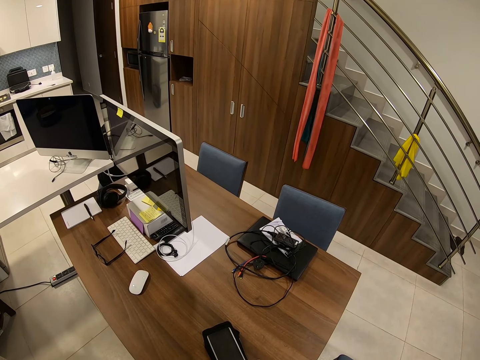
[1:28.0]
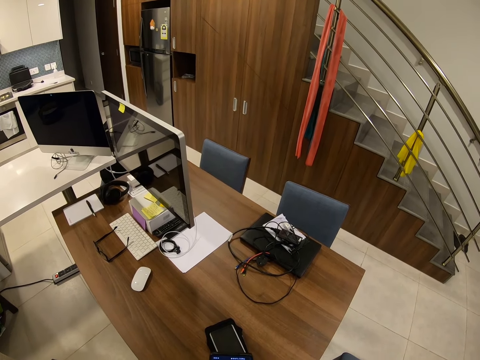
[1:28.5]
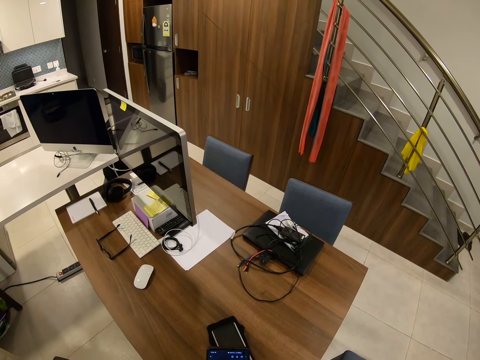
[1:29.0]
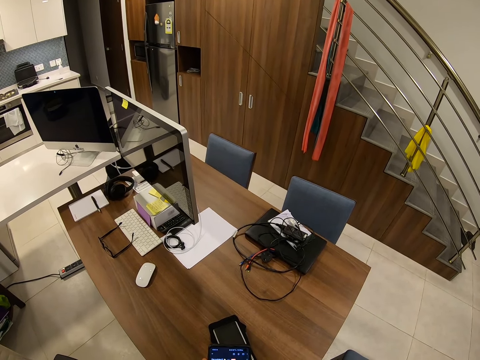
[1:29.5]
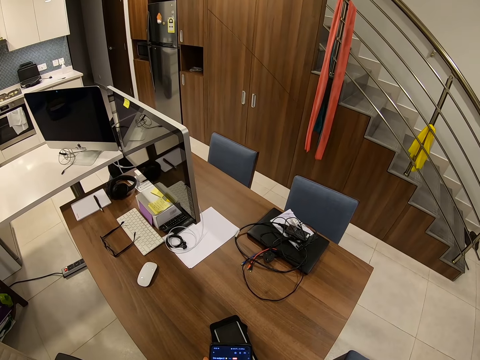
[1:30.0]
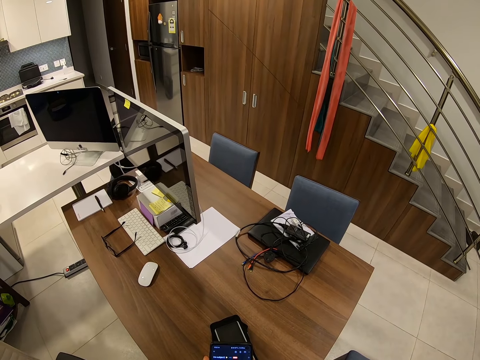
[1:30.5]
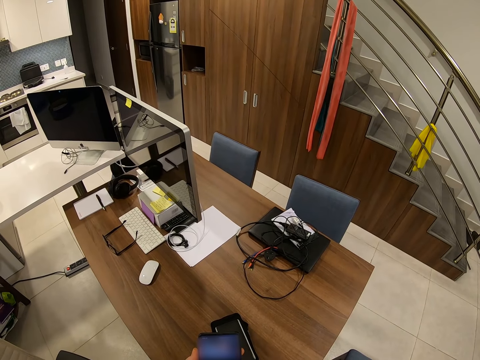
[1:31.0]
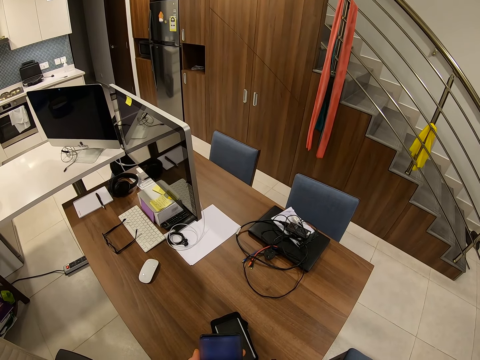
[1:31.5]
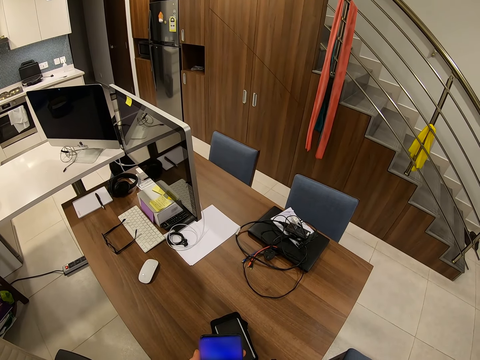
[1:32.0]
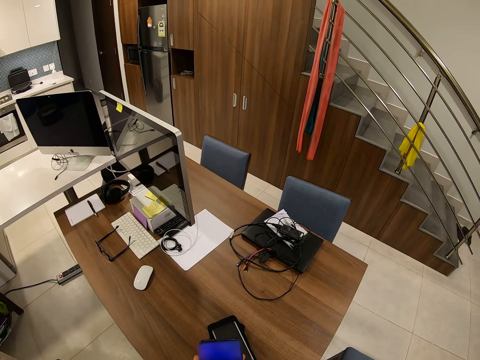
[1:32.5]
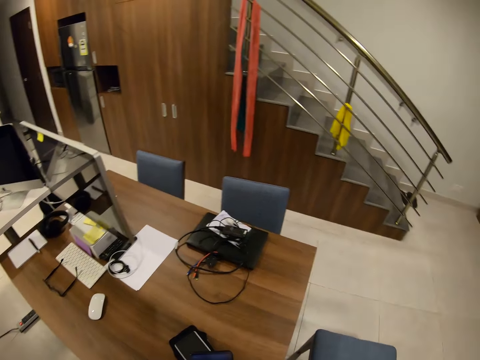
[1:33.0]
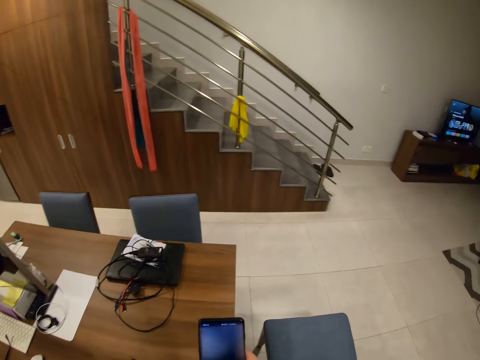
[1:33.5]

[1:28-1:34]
The camera wearer operates the phone.

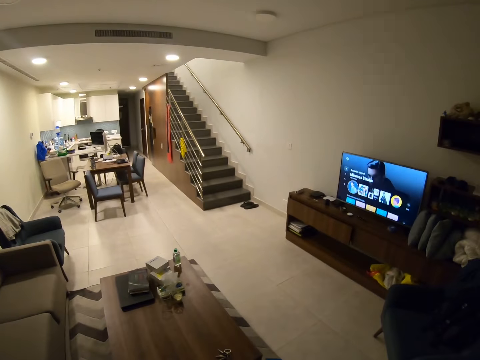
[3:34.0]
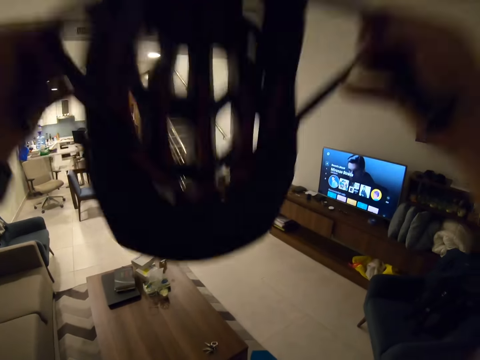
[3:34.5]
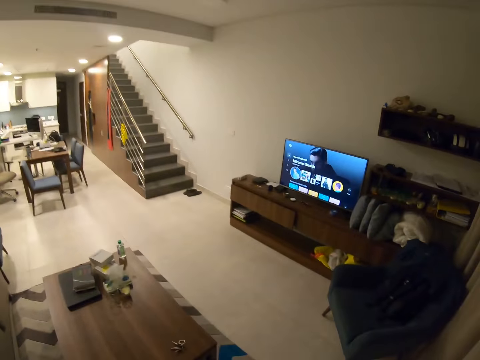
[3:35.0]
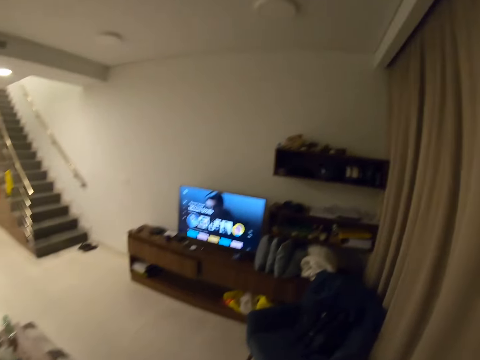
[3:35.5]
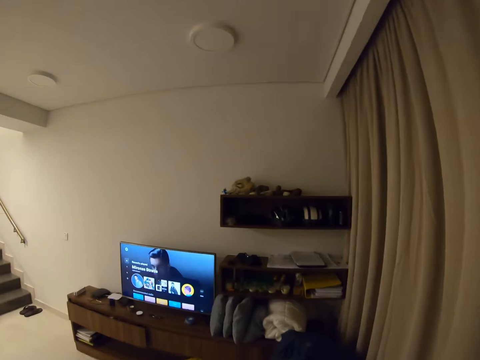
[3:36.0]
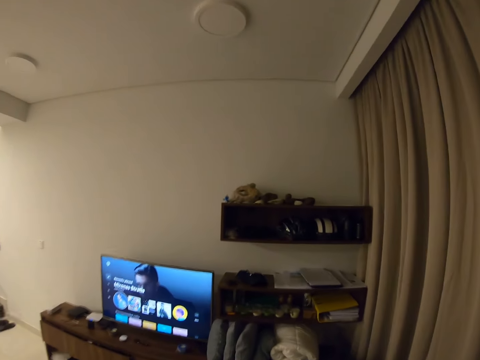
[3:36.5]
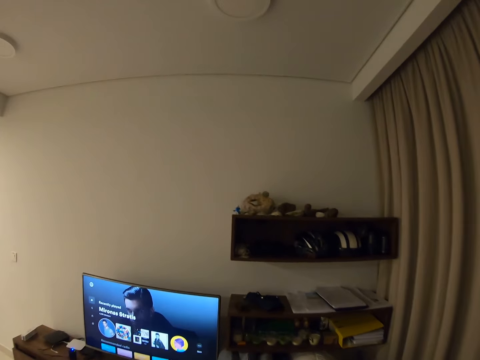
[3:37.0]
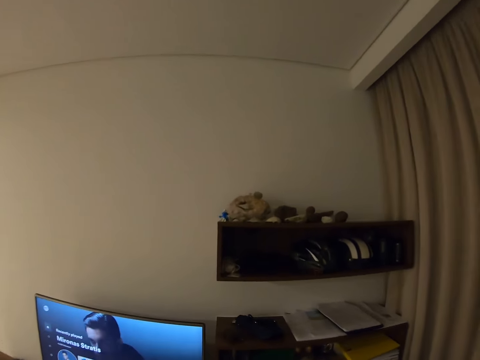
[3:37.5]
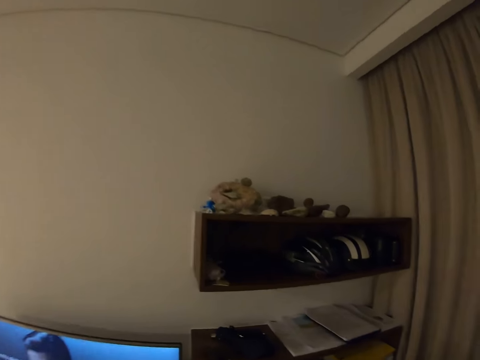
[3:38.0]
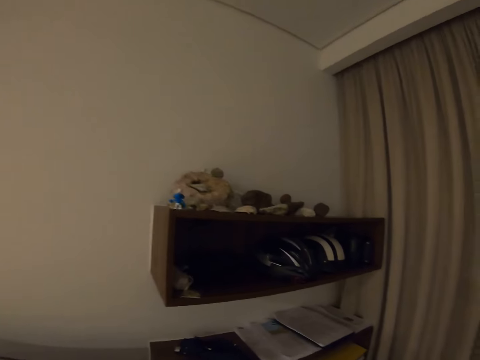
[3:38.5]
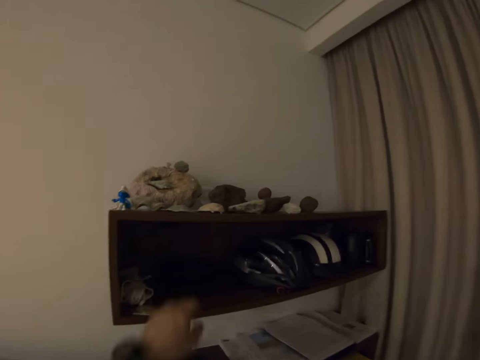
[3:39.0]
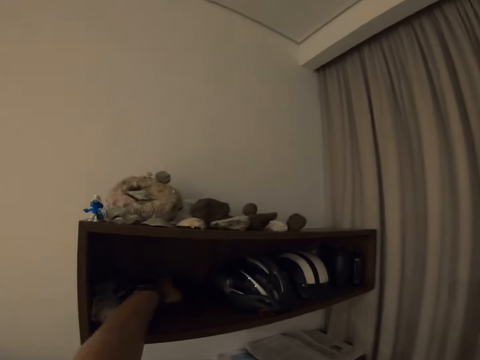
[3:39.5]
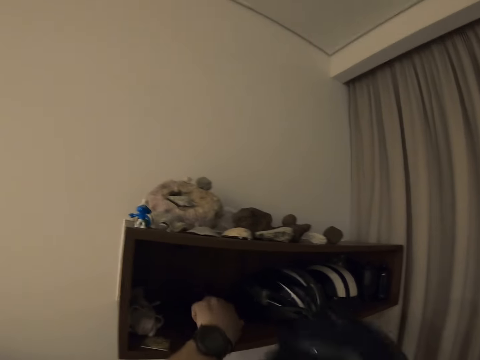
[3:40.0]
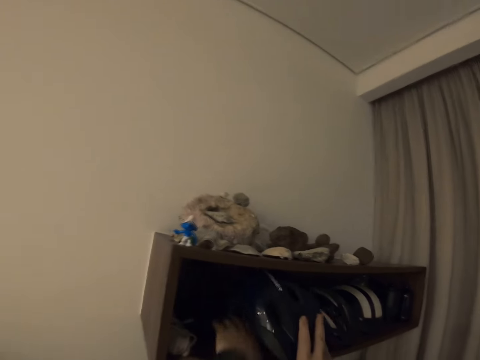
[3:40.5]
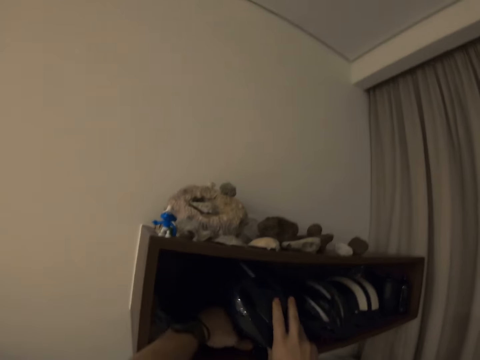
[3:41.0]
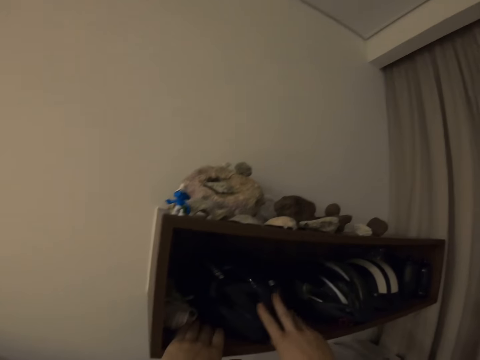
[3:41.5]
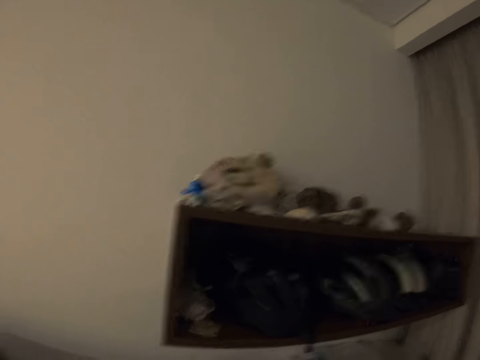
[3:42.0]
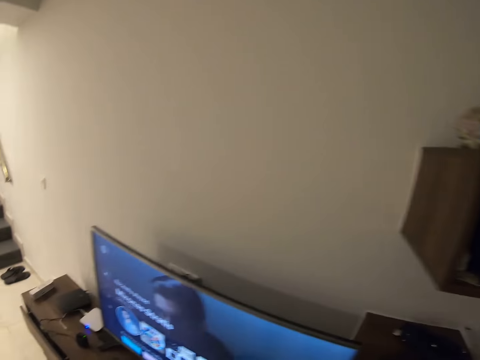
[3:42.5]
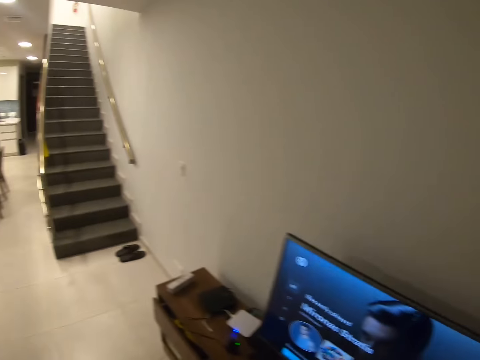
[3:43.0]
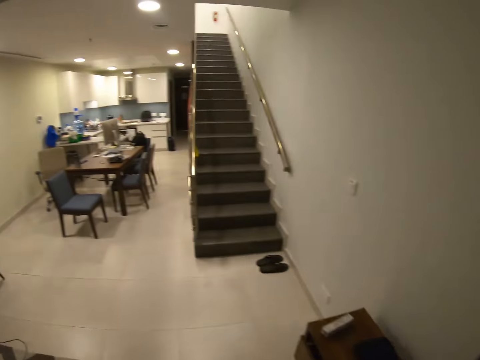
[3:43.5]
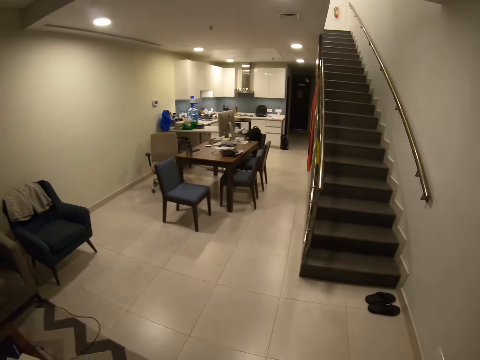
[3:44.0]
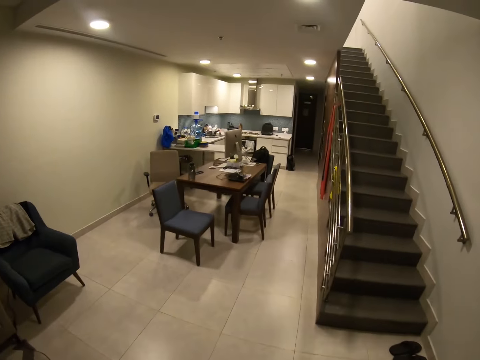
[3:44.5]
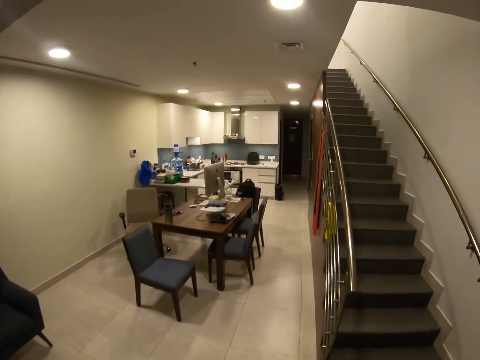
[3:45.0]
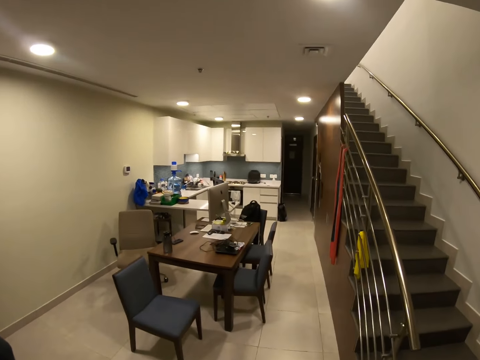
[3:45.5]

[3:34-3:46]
The camera wearer carries the helmet to the wall storage cabinet. He picks up something from the cabinet. He puts the helmet in the cabinet. He adjusts the camera on his way in the living room.

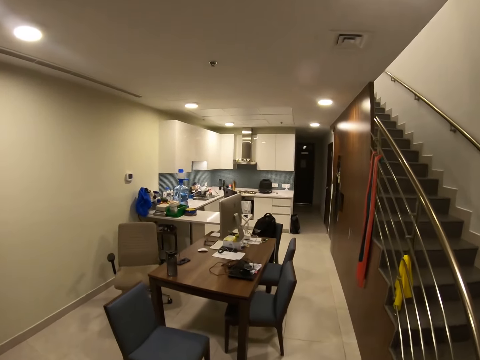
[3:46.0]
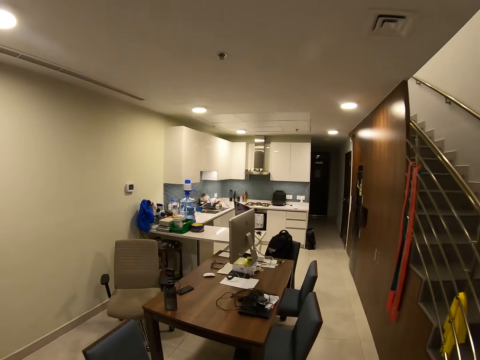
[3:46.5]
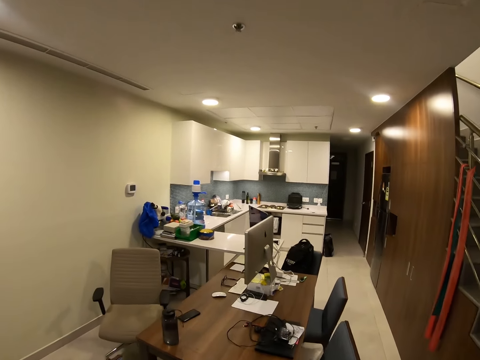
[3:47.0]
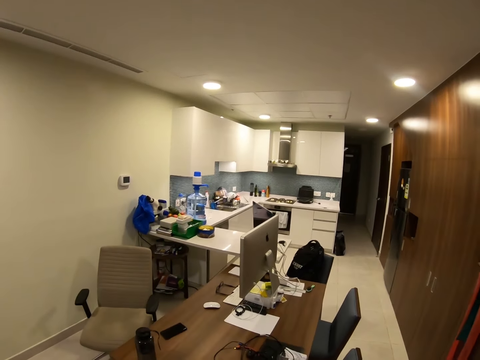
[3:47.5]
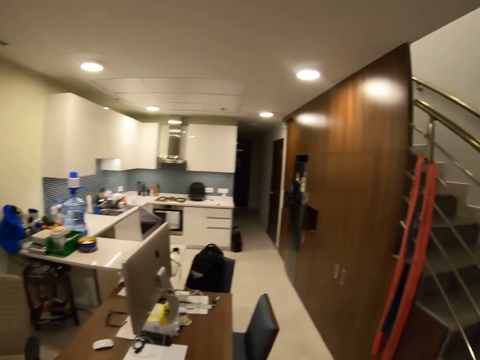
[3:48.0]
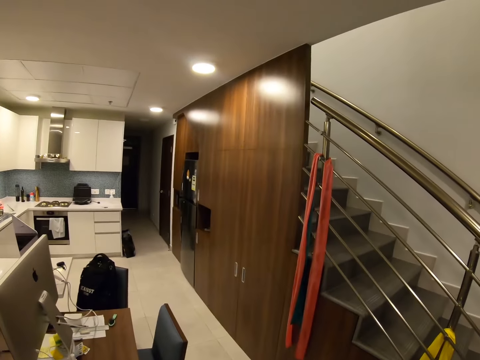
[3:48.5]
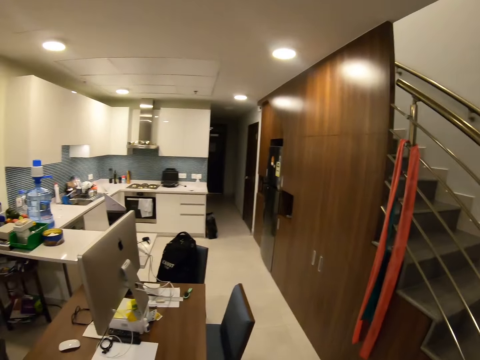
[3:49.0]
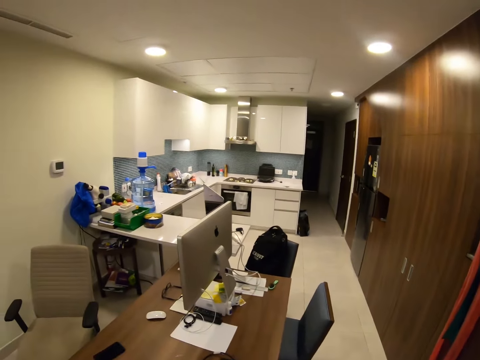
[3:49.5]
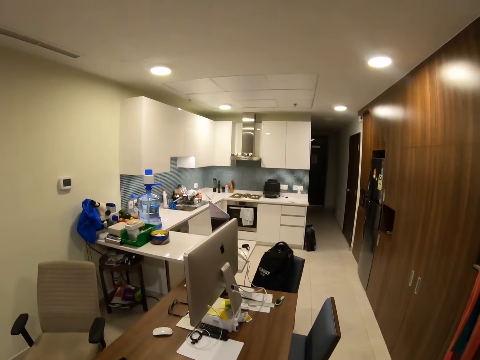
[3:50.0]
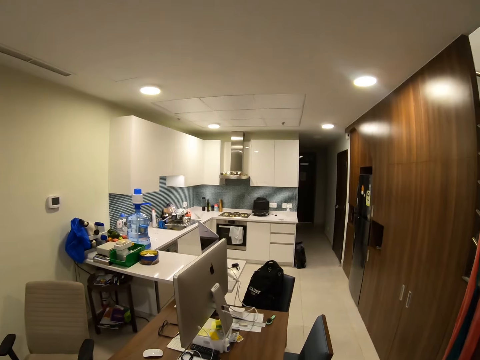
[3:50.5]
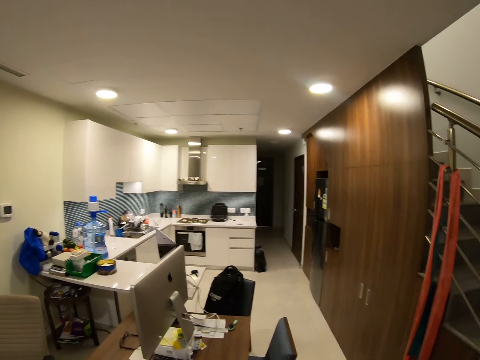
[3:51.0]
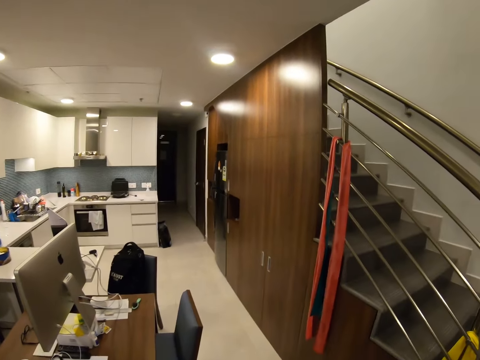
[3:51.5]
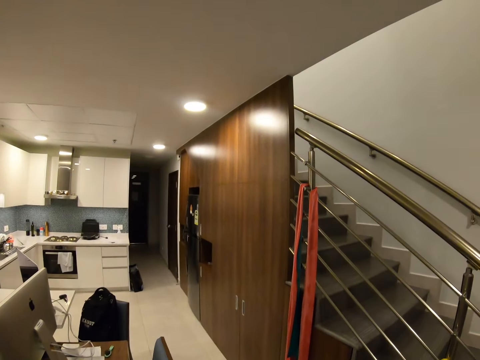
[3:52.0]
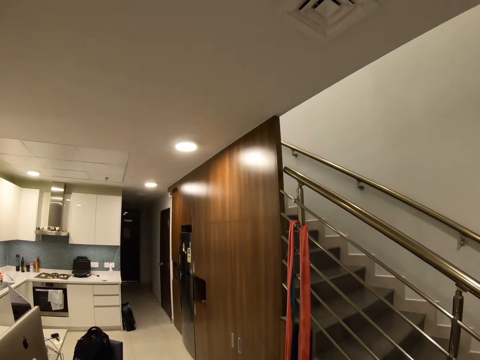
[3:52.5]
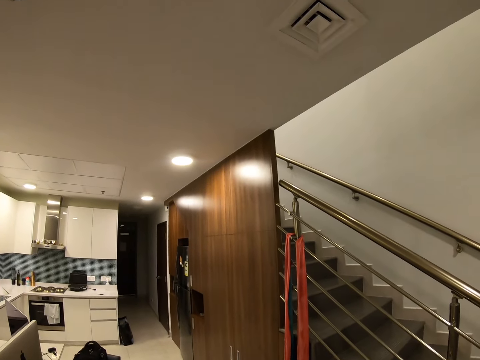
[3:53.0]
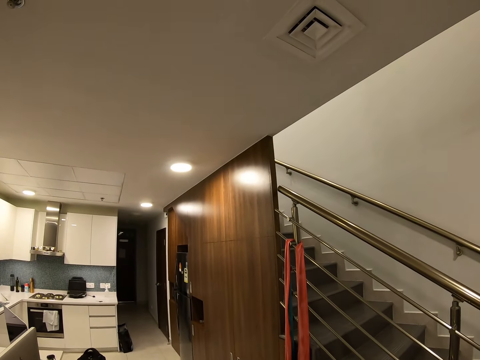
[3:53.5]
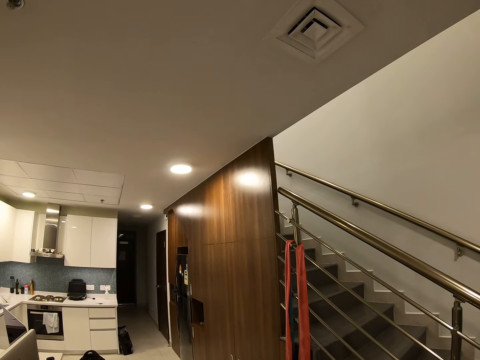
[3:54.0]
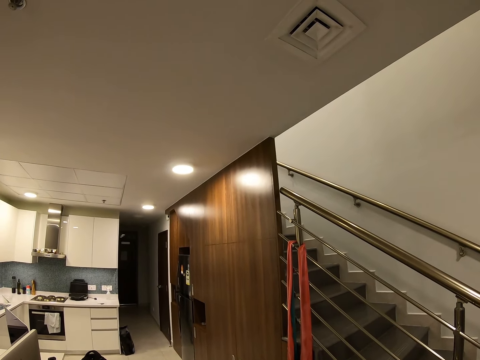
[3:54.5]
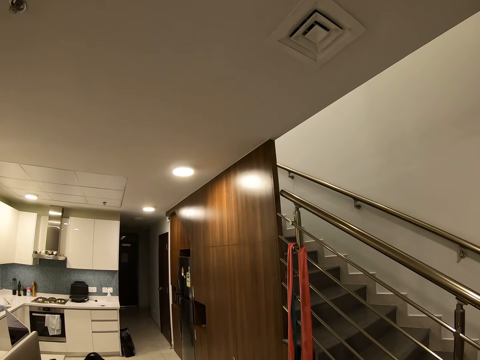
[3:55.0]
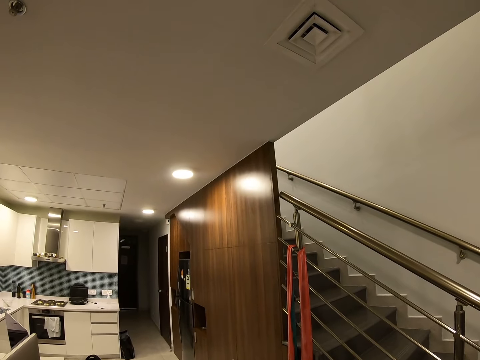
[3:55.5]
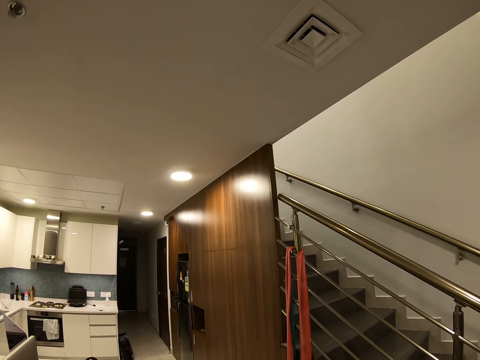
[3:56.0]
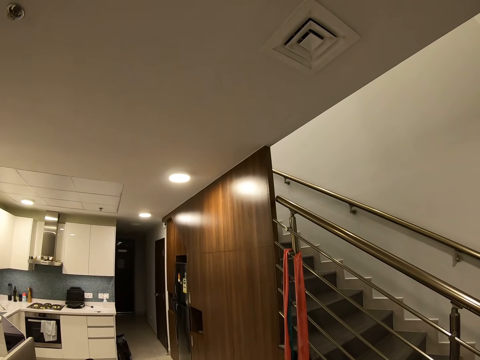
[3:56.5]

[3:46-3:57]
The camera wearer stands beside the dining table.
